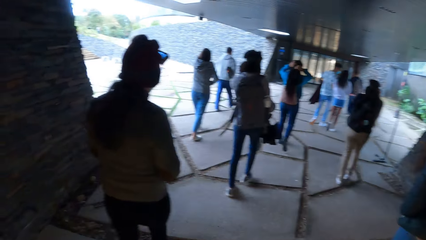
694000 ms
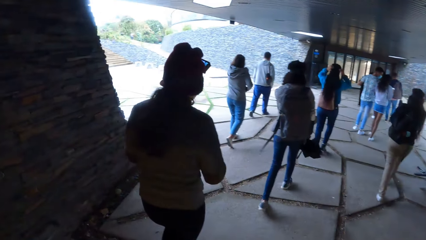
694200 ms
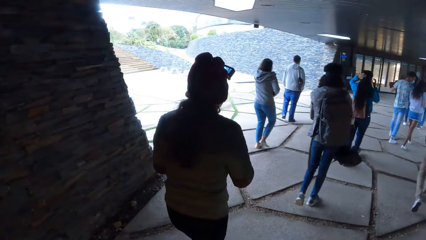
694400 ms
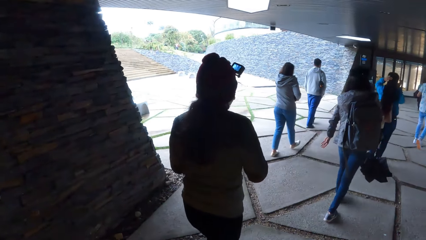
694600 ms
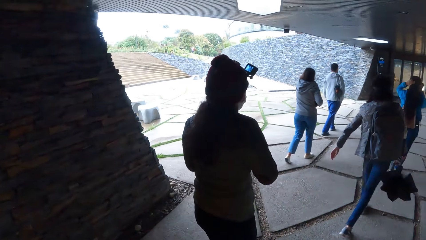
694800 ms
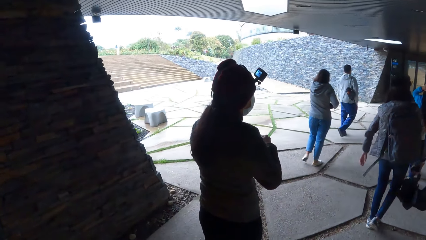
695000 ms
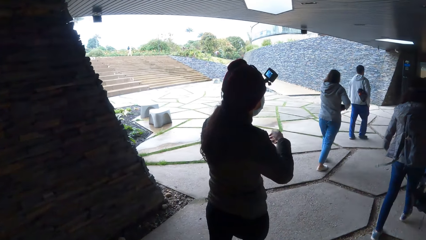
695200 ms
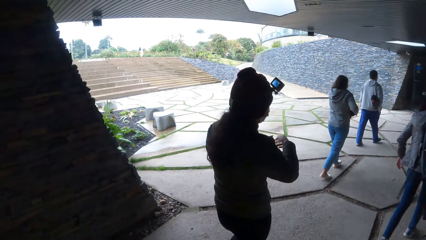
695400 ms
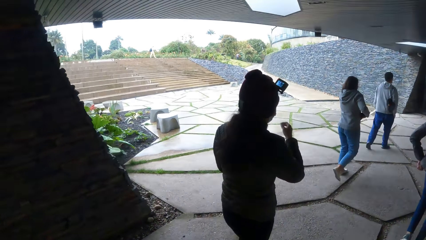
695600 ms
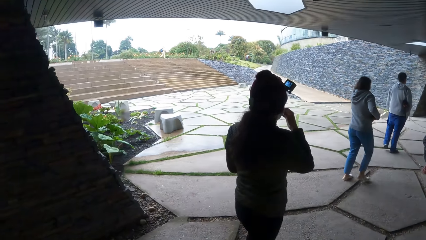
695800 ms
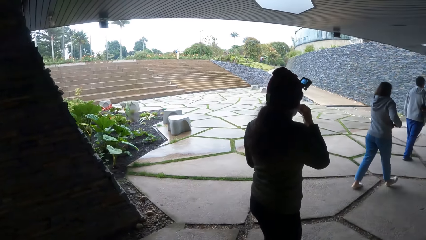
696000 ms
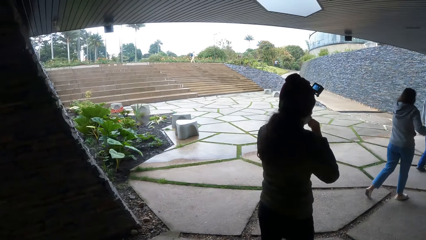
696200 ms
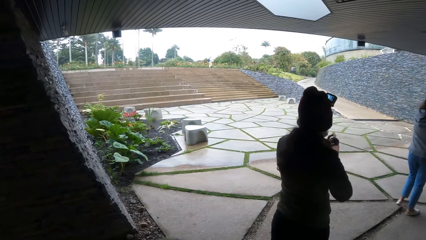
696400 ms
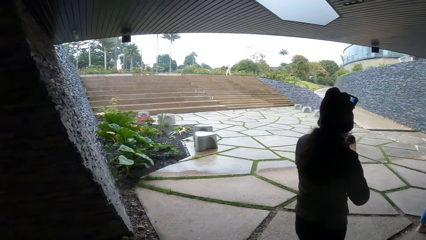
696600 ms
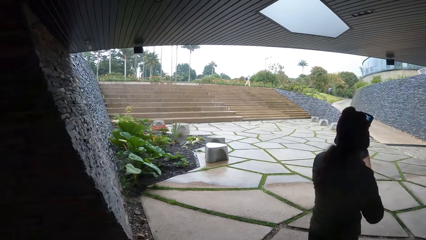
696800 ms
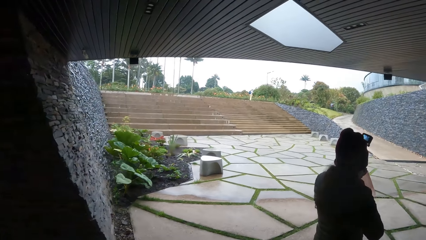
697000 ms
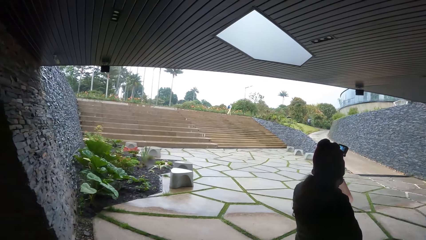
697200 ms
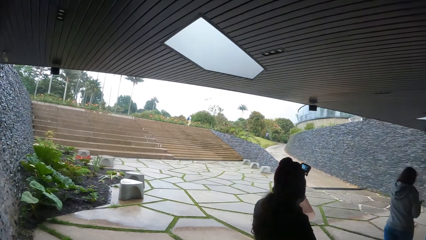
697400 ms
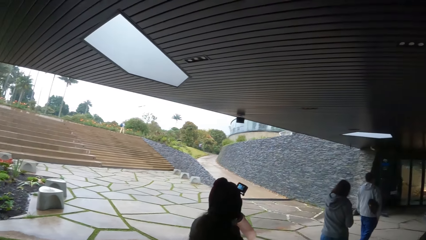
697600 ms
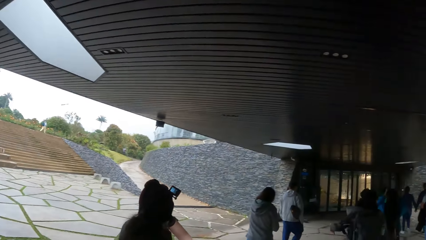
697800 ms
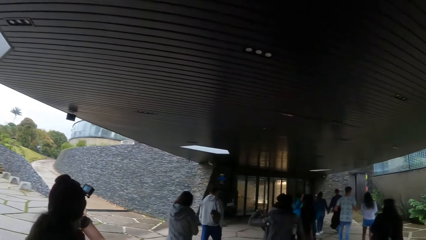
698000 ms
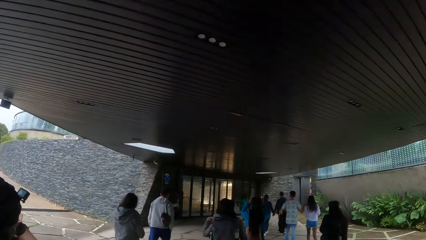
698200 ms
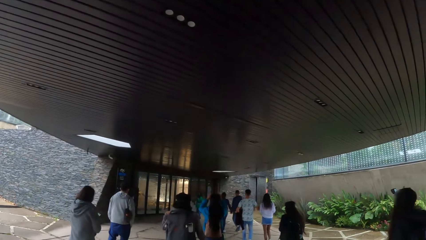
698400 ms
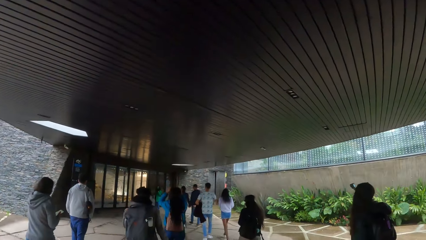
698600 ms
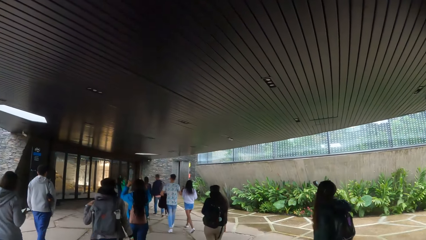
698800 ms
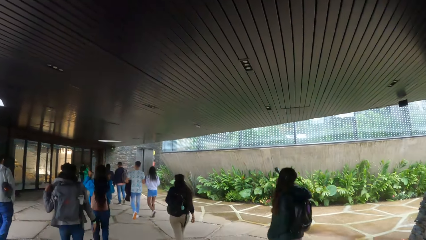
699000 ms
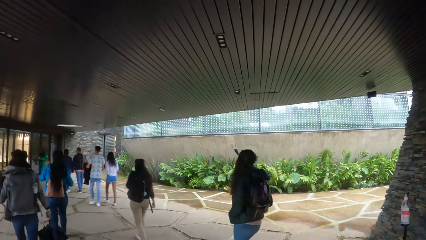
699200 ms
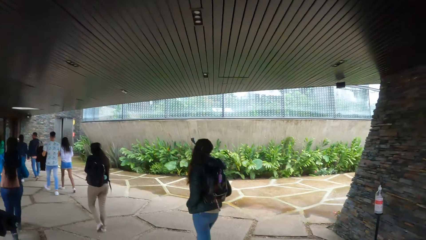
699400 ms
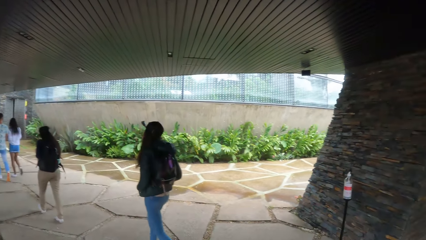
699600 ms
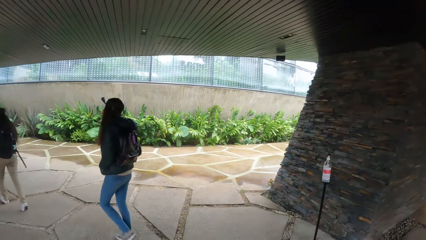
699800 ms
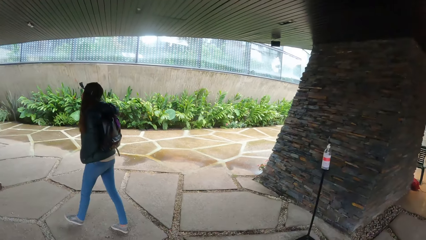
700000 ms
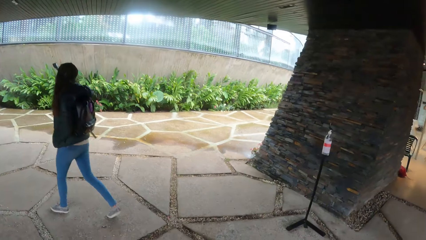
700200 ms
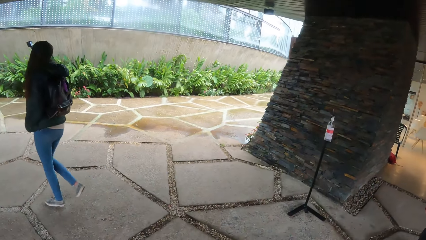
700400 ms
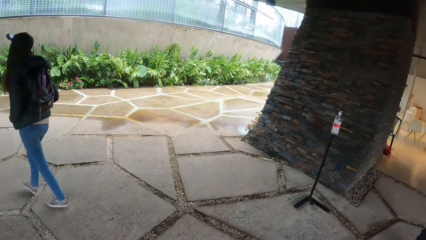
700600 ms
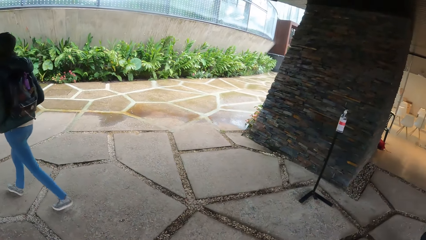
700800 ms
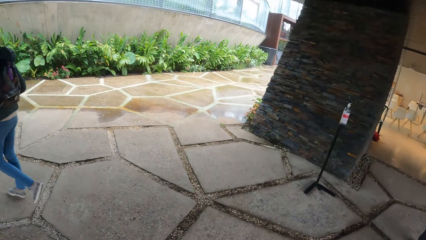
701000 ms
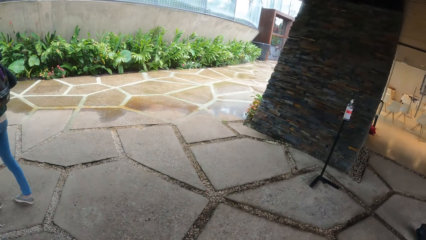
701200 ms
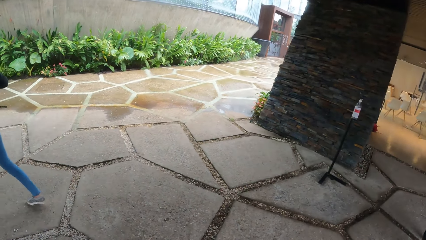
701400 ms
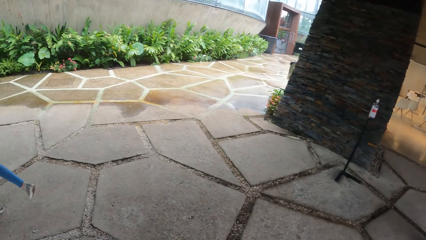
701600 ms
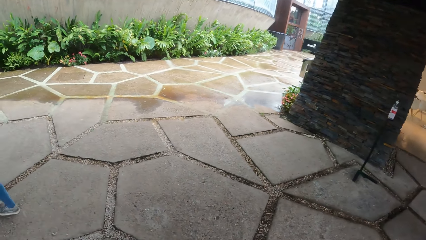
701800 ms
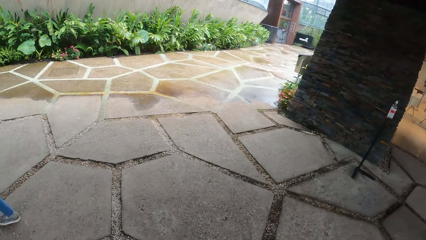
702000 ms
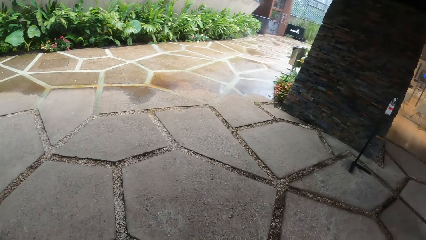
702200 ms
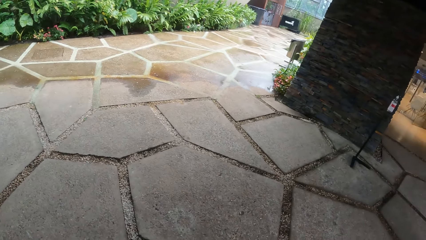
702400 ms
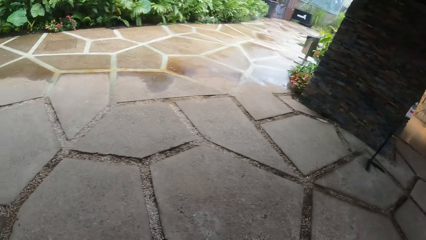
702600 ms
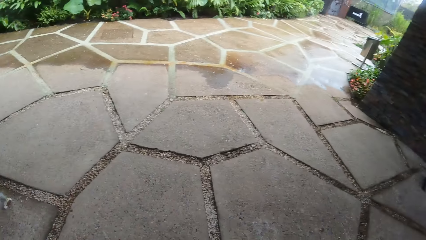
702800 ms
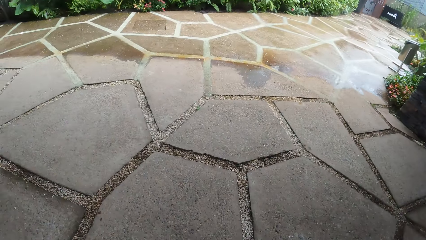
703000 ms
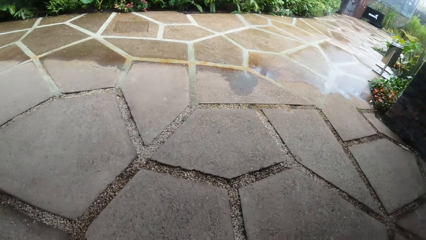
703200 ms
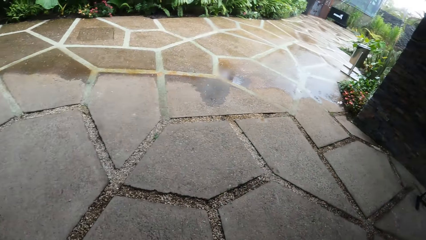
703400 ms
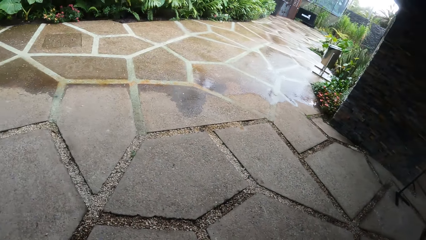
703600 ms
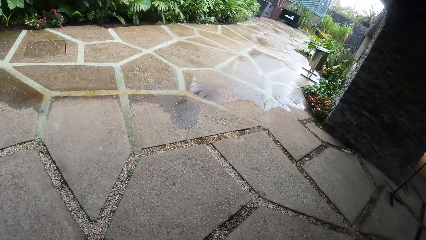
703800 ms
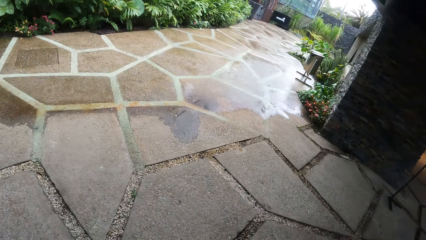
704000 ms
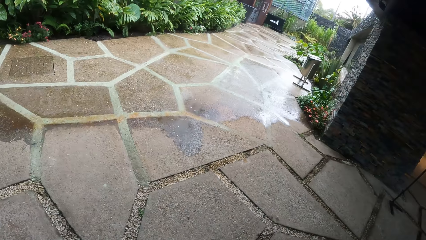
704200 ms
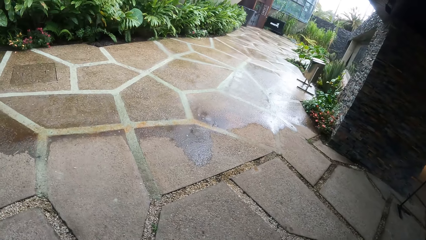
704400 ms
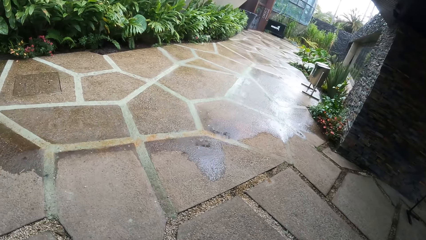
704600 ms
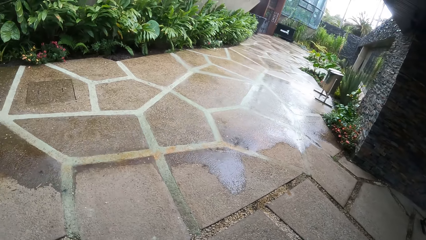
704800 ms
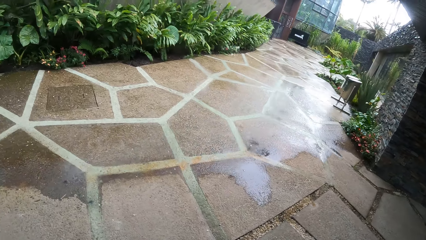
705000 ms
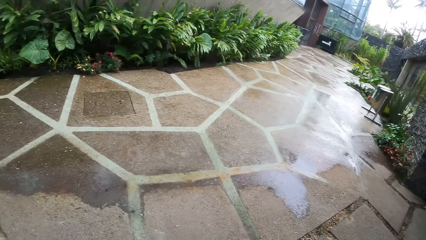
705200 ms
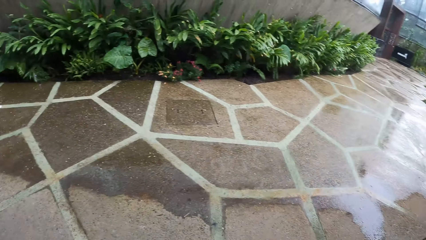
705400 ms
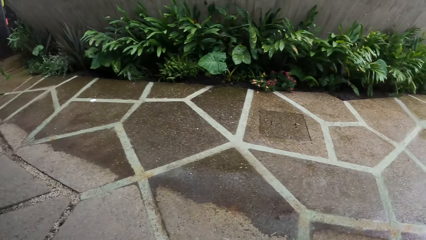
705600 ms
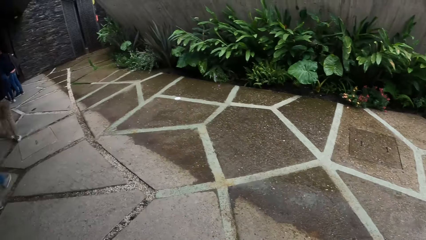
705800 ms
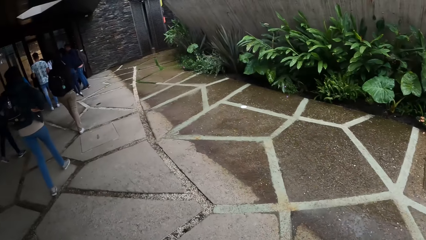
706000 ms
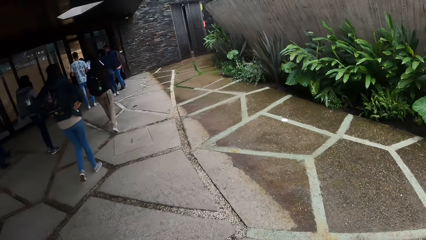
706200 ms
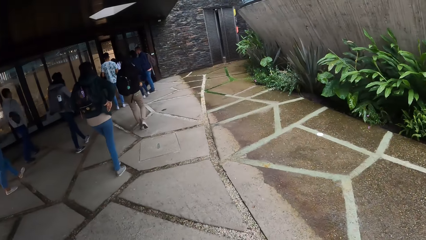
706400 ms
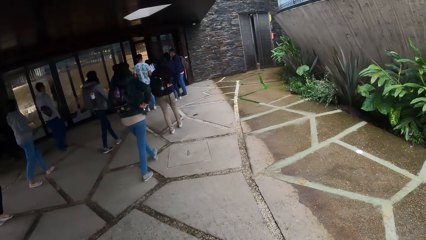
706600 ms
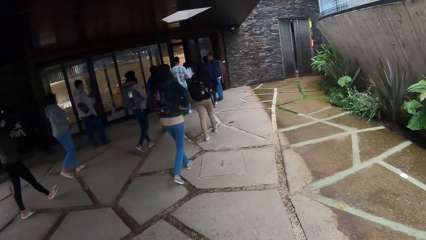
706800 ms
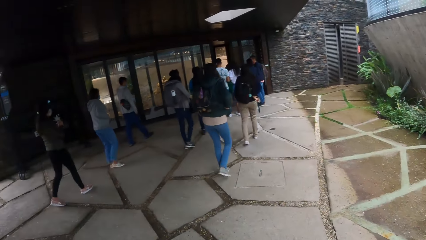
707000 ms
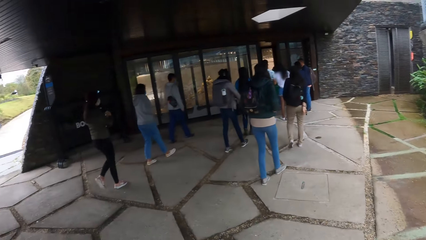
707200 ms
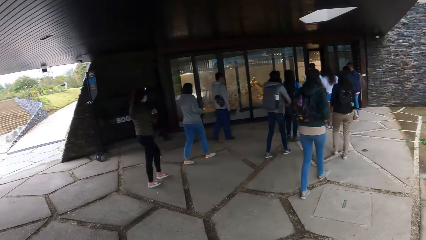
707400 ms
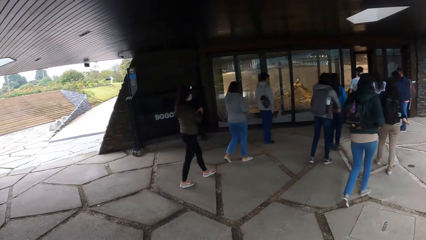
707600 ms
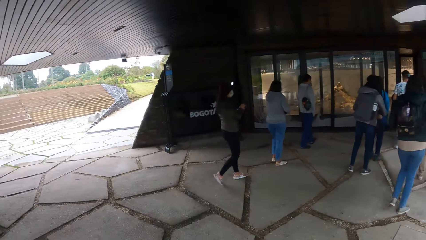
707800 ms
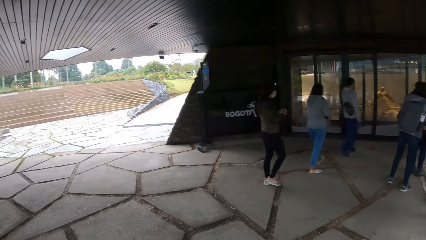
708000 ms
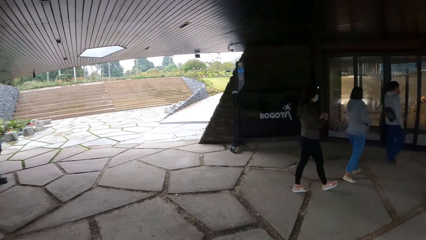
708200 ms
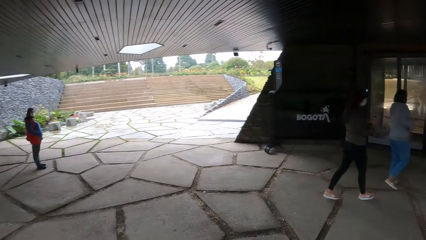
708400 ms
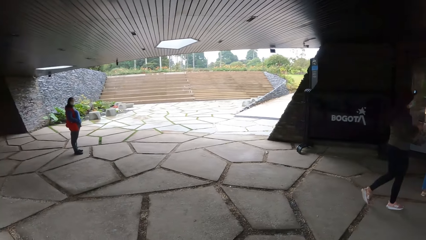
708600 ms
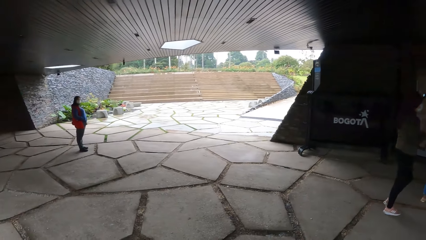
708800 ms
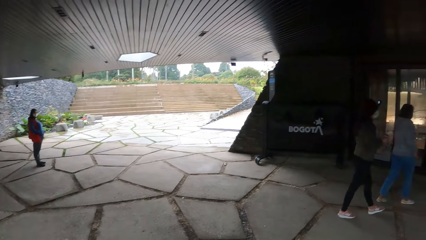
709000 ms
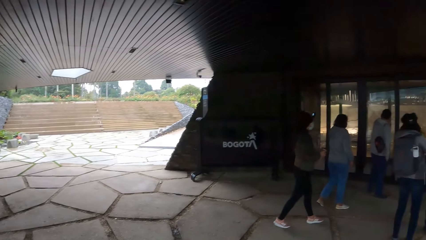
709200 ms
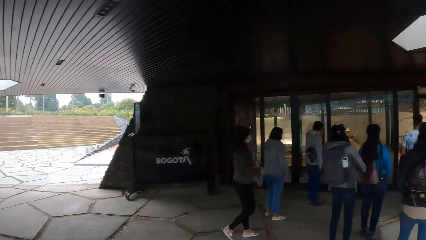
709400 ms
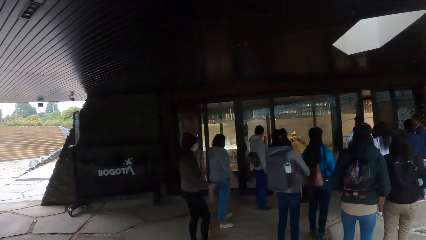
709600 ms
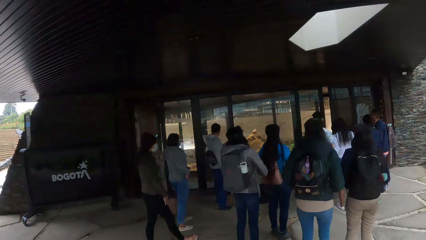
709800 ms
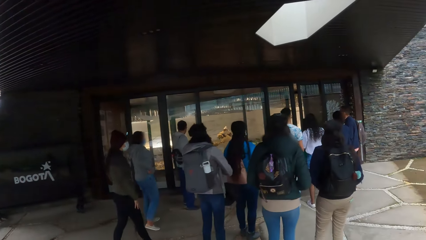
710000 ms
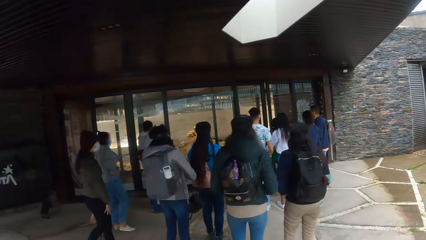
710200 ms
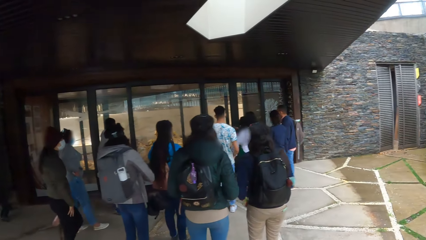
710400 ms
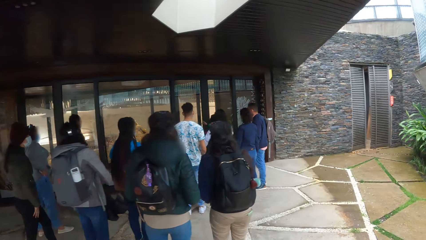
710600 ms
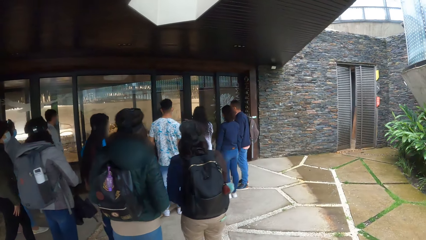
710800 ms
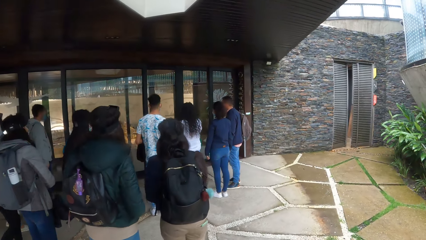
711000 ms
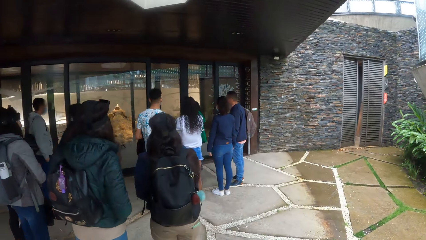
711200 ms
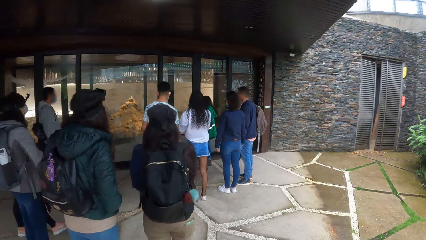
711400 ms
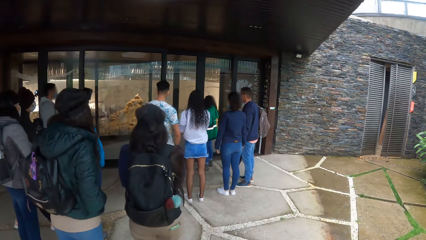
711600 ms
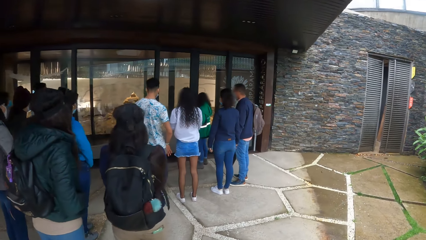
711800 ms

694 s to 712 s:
The camera wearer looks around.
